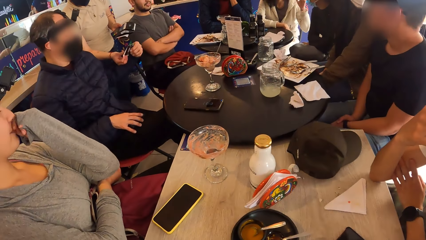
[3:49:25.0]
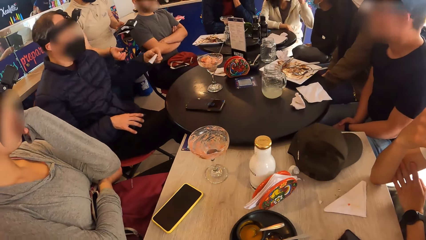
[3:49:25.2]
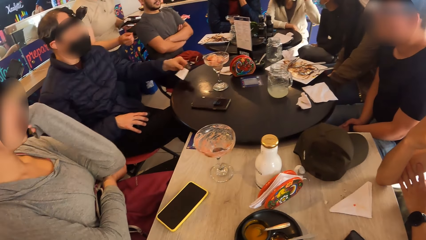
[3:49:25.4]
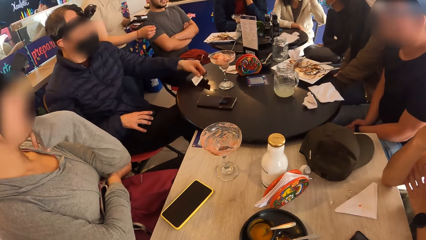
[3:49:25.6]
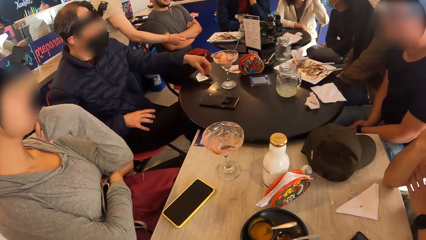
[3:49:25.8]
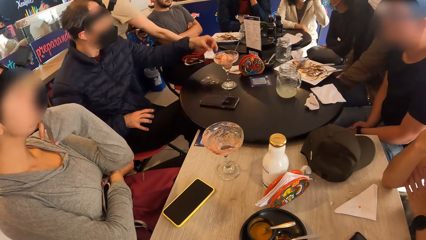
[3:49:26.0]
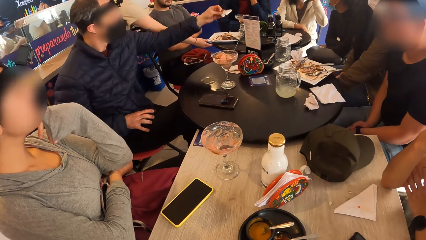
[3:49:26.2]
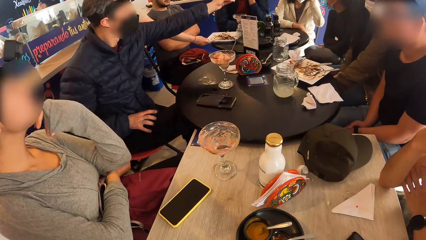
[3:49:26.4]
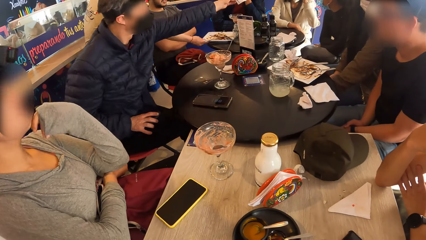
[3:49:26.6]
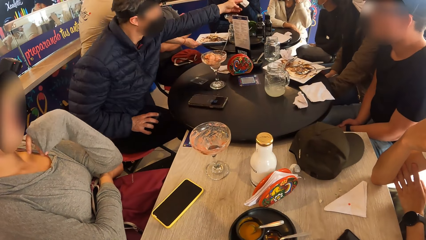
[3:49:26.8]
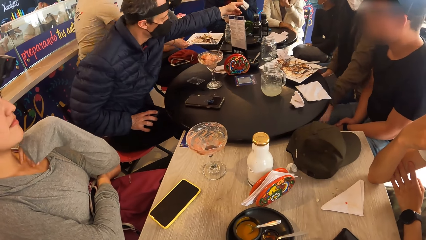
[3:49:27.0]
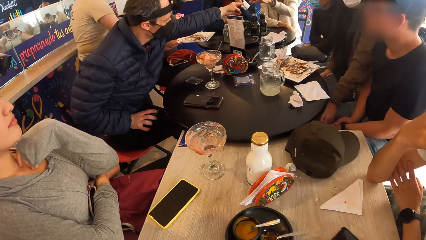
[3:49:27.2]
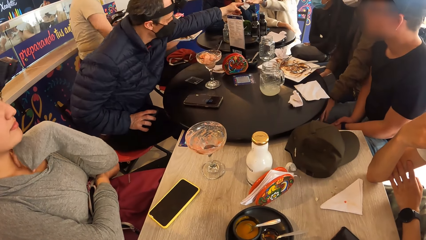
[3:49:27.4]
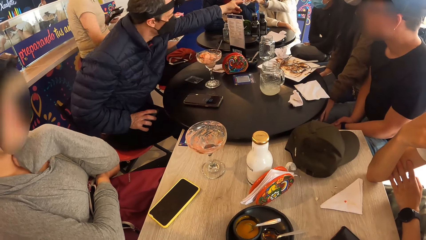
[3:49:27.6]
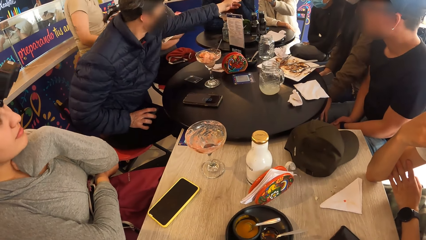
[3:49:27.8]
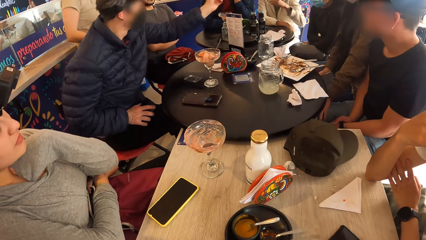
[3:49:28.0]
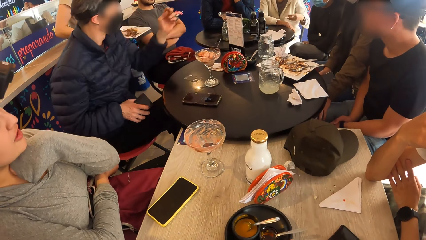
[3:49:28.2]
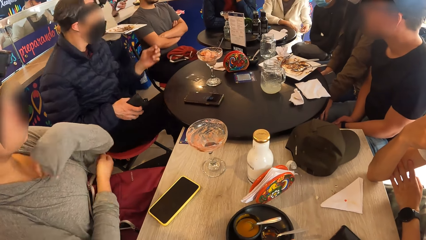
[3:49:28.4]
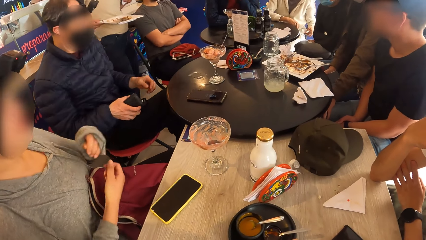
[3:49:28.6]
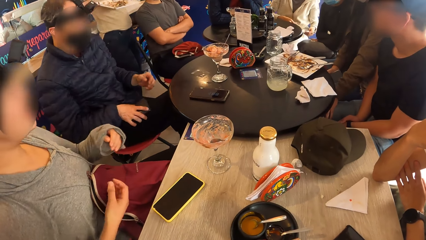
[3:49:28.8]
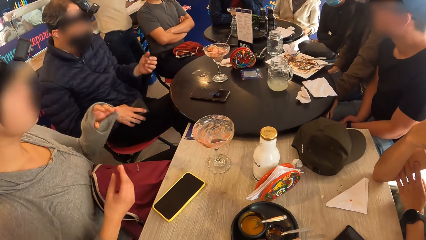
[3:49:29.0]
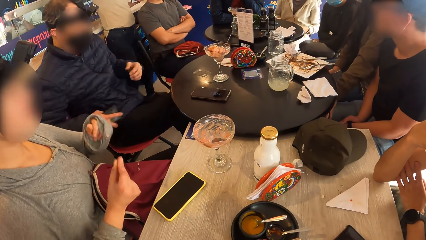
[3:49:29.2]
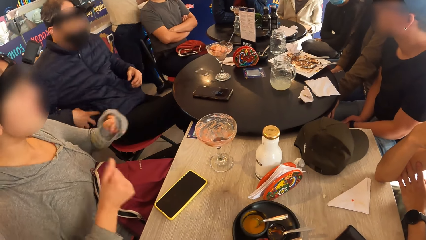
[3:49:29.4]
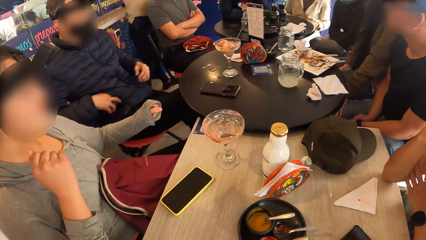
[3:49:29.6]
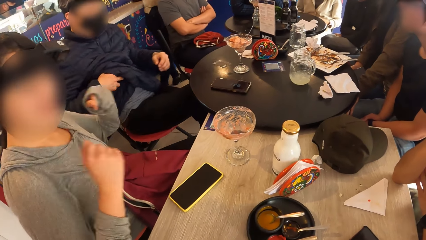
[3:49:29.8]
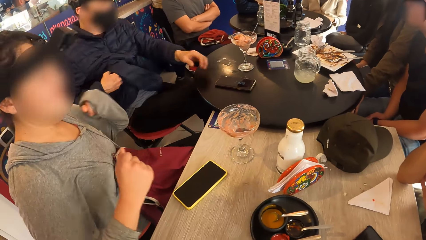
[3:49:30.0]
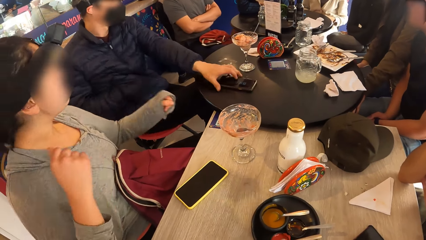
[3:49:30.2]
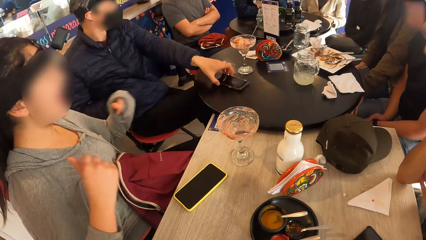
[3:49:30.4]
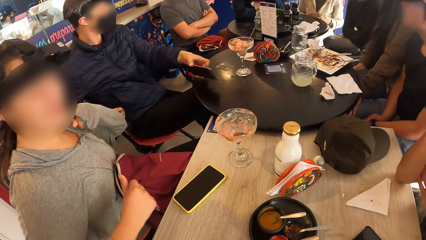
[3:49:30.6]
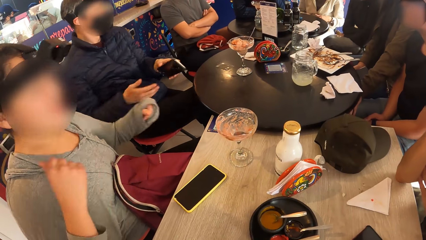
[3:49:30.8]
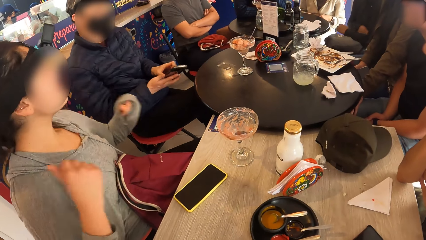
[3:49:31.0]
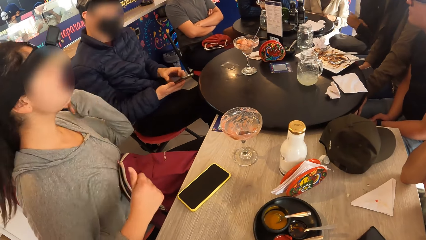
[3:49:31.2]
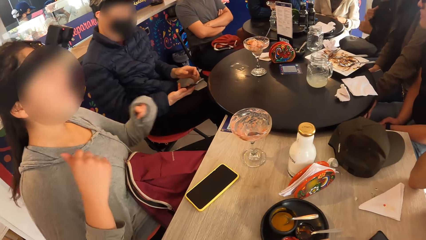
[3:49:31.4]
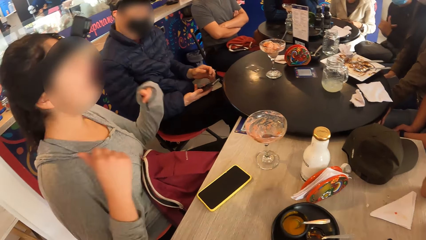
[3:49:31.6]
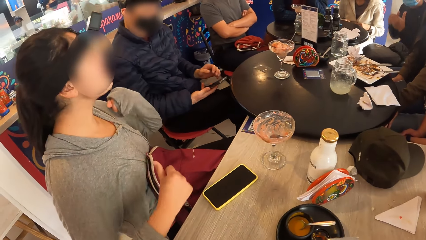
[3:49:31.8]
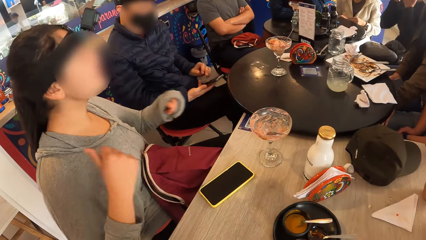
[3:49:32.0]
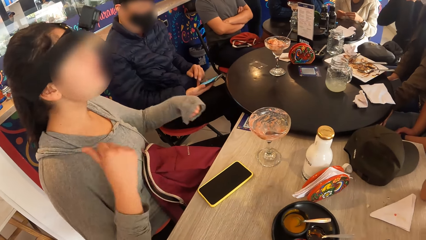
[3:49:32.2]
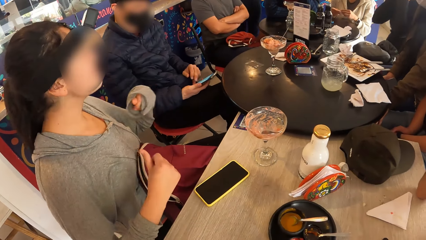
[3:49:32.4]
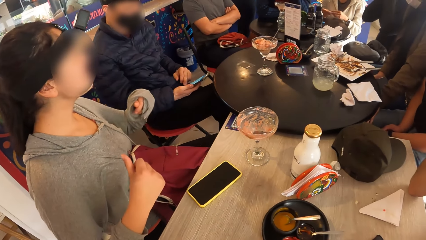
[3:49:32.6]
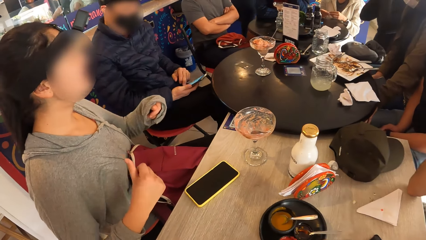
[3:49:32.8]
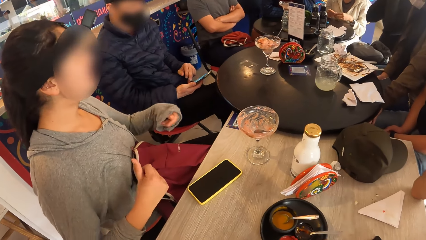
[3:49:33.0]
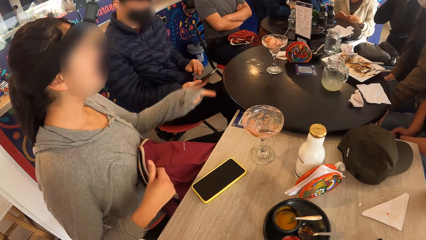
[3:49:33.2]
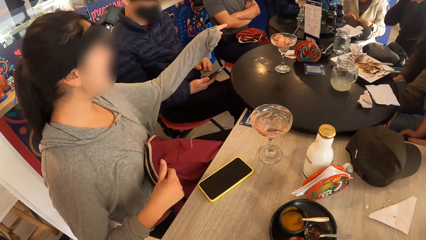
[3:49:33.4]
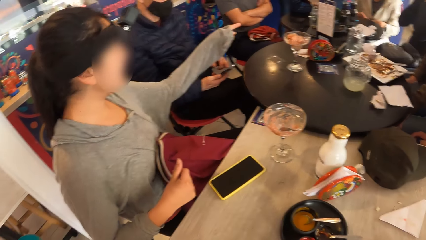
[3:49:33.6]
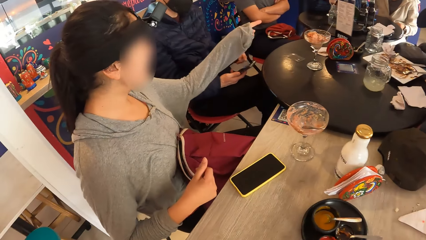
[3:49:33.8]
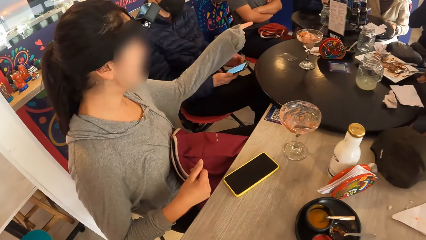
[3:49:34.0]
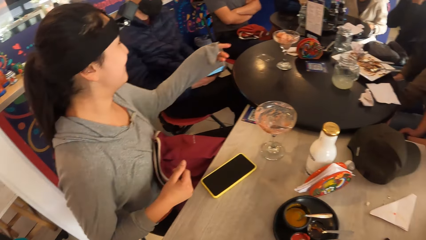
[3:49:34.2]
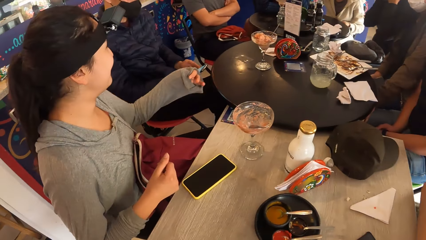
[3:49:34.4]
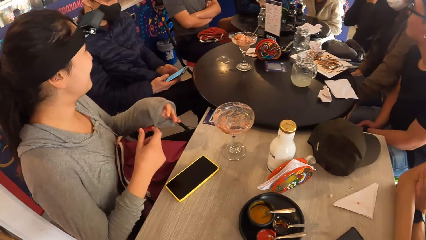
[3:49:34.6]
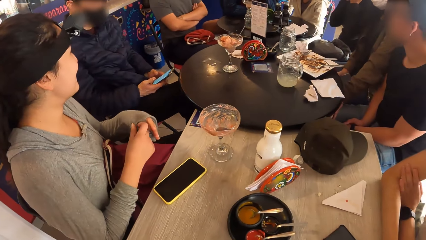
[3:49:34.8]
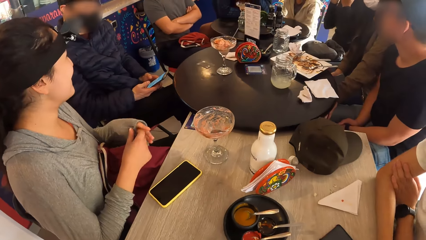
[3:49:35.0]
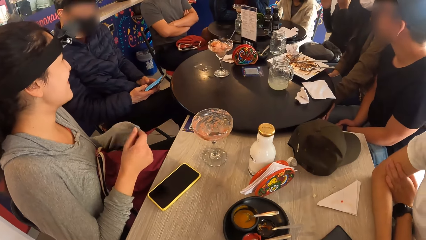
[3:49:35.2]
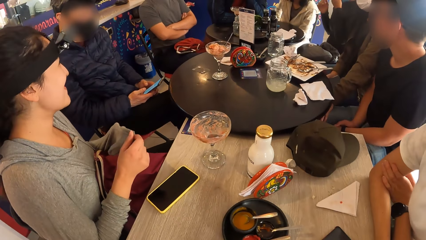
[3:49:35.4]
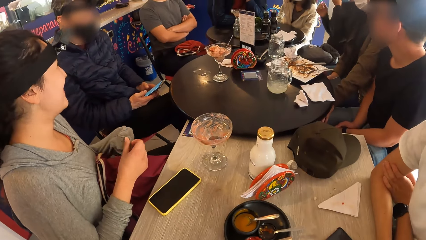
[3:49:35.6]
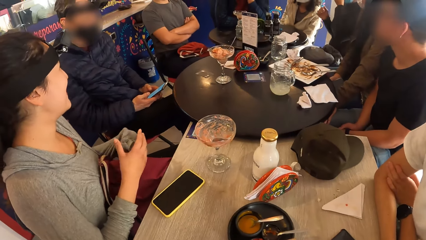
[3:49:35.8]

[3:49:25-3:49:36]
A woman collects the receipt with her left hand from the left hand of a man. Another woman interacts with the people on the table. Another man puts the wallet in his jacket. The first man takes the phone from the table with his left hand and operates the phone with both hands.
